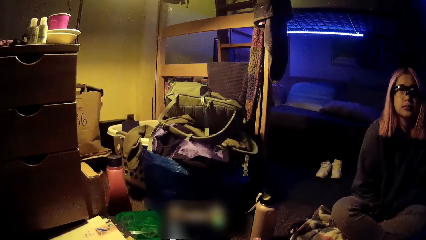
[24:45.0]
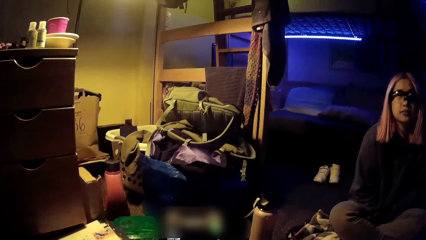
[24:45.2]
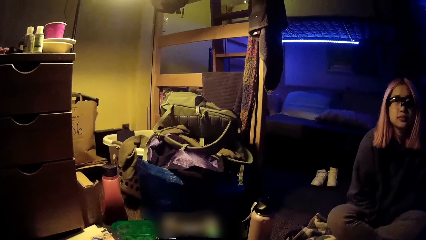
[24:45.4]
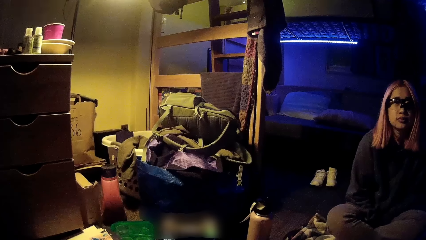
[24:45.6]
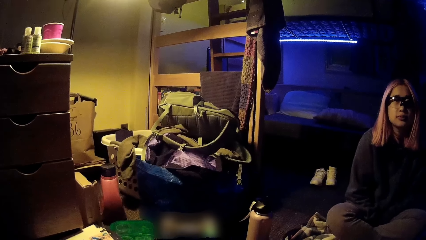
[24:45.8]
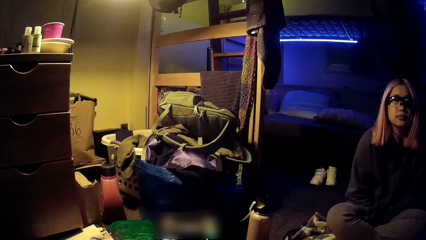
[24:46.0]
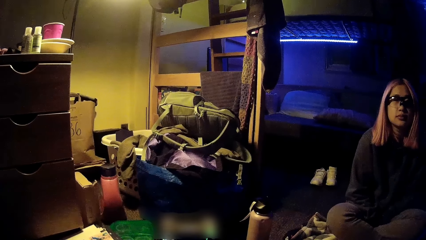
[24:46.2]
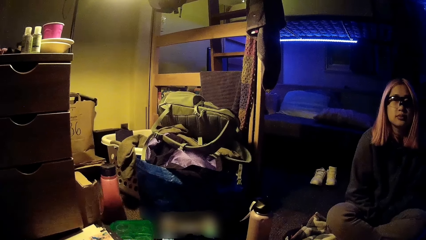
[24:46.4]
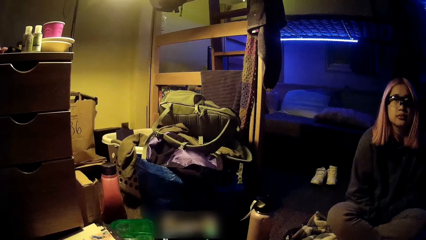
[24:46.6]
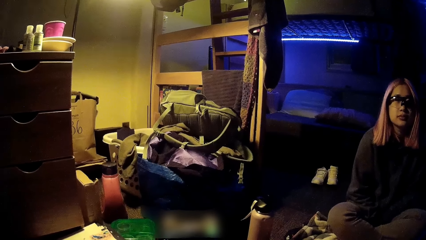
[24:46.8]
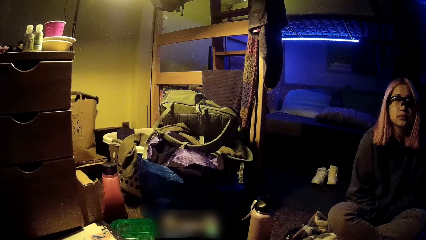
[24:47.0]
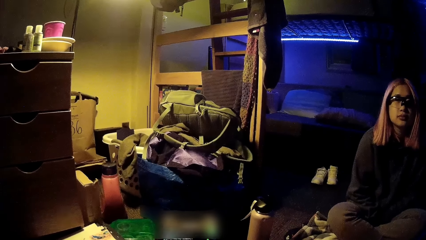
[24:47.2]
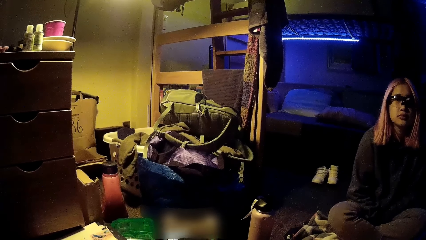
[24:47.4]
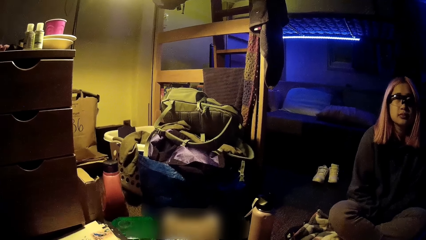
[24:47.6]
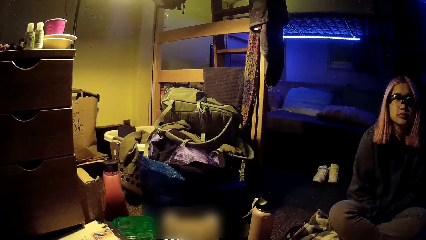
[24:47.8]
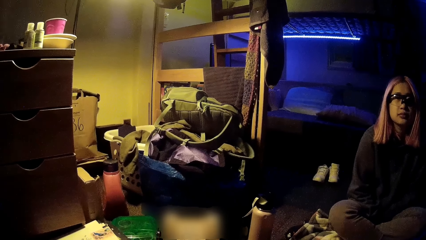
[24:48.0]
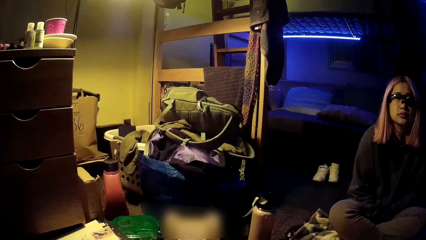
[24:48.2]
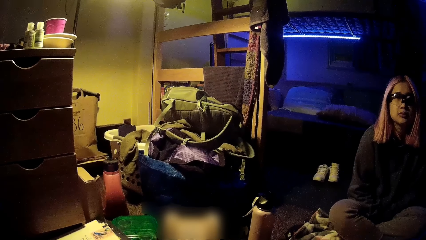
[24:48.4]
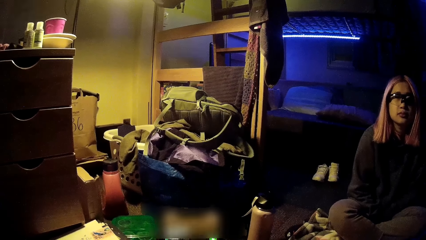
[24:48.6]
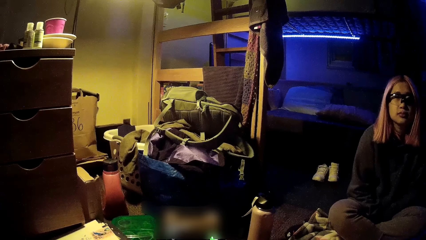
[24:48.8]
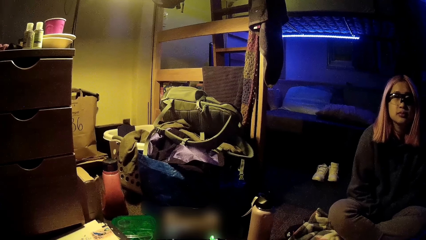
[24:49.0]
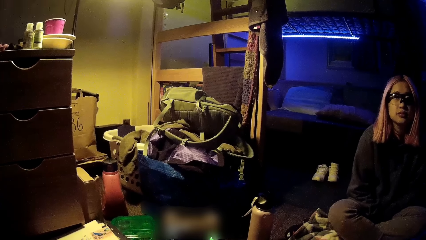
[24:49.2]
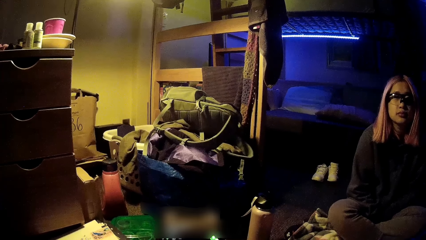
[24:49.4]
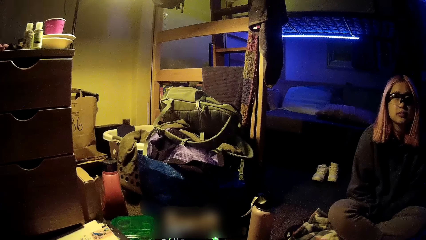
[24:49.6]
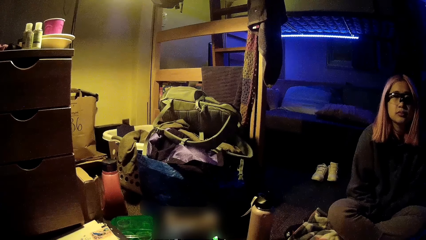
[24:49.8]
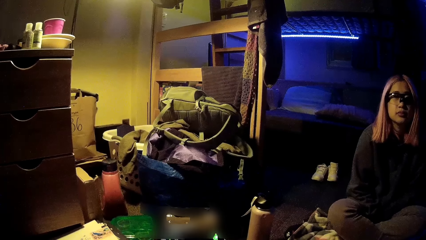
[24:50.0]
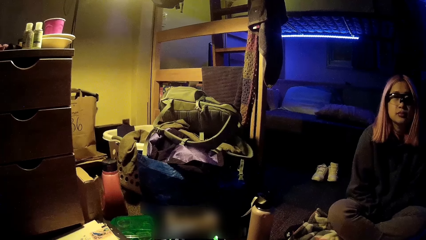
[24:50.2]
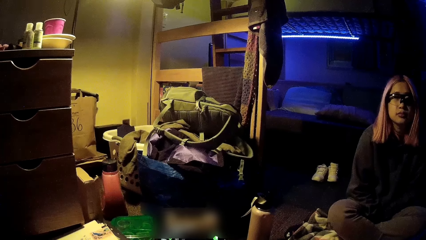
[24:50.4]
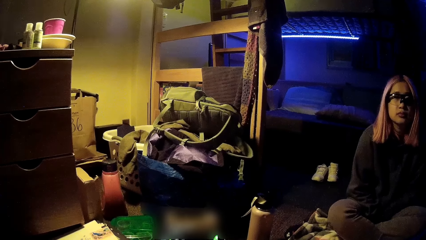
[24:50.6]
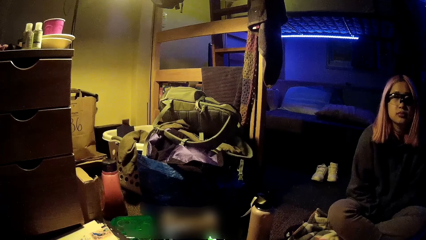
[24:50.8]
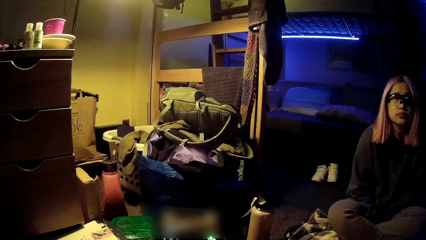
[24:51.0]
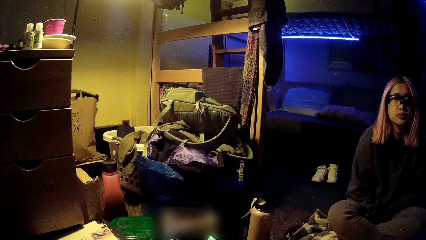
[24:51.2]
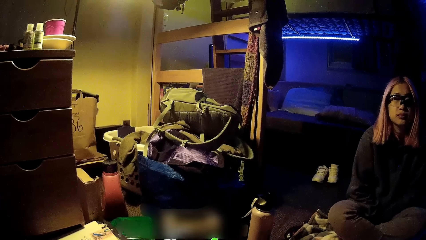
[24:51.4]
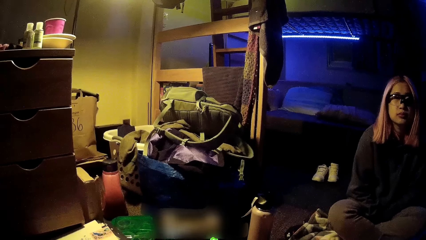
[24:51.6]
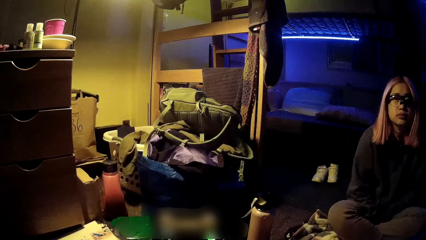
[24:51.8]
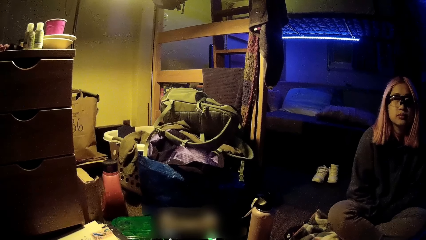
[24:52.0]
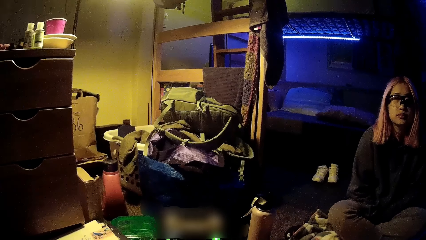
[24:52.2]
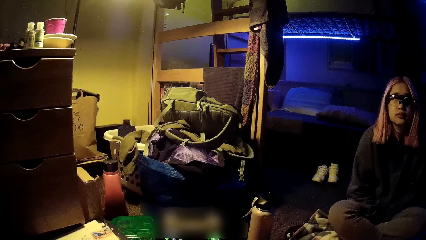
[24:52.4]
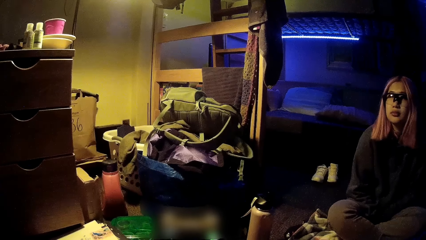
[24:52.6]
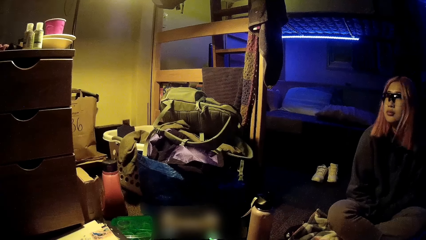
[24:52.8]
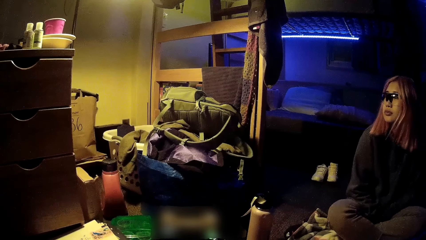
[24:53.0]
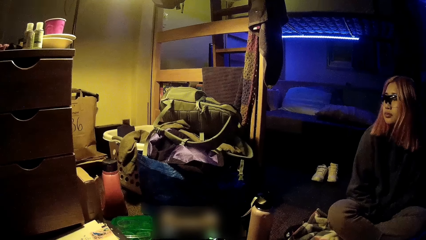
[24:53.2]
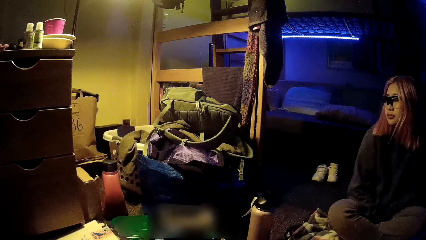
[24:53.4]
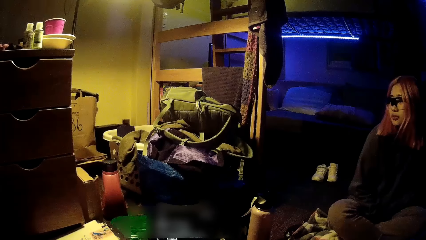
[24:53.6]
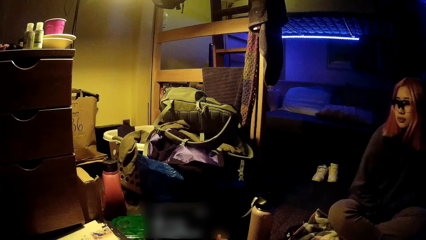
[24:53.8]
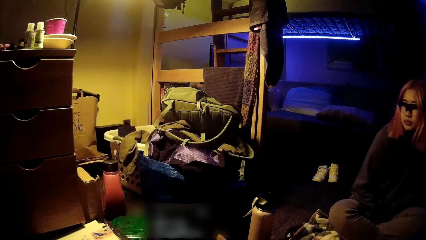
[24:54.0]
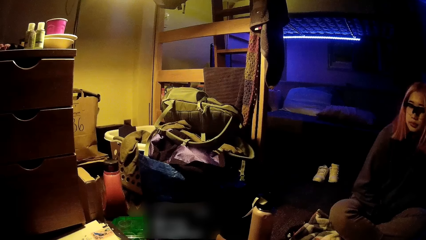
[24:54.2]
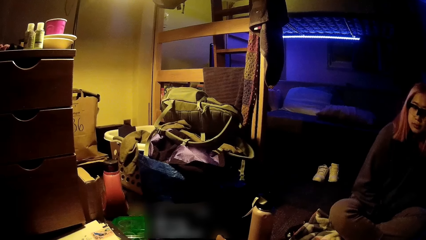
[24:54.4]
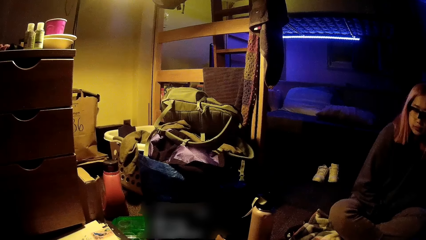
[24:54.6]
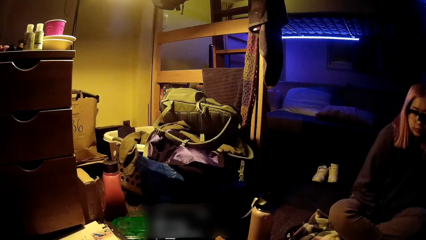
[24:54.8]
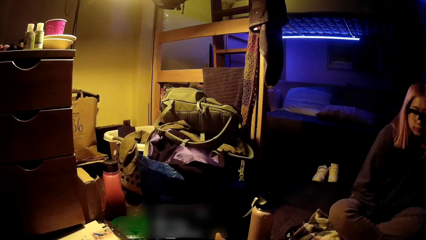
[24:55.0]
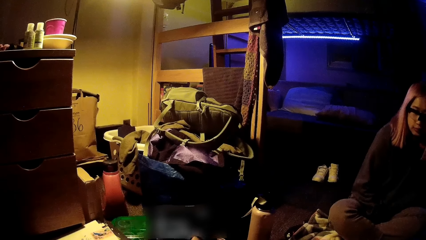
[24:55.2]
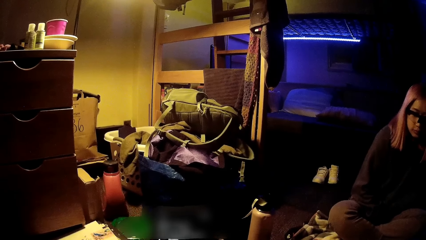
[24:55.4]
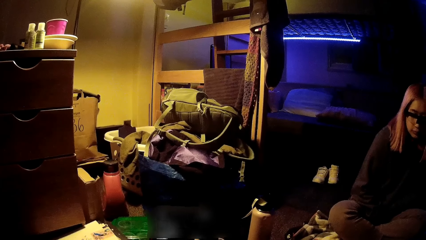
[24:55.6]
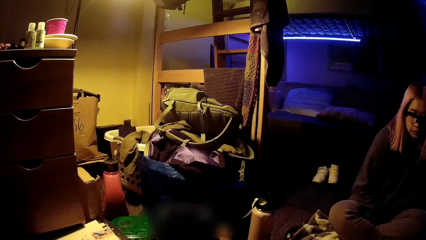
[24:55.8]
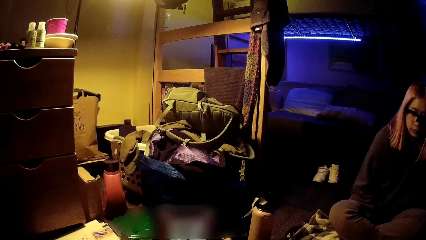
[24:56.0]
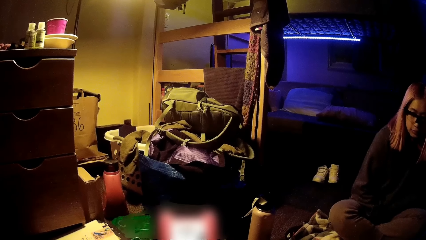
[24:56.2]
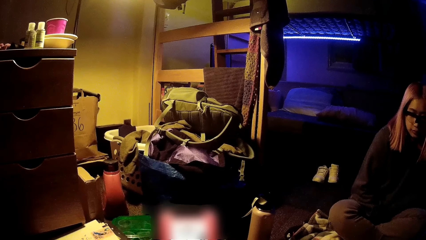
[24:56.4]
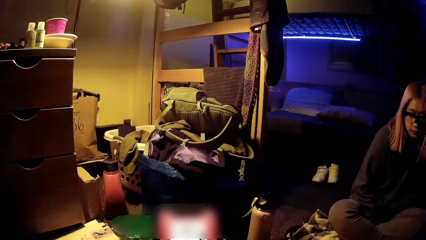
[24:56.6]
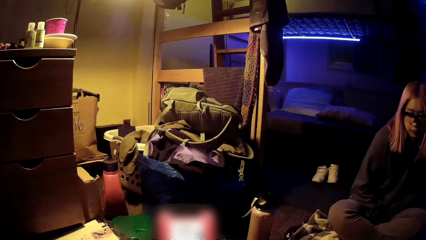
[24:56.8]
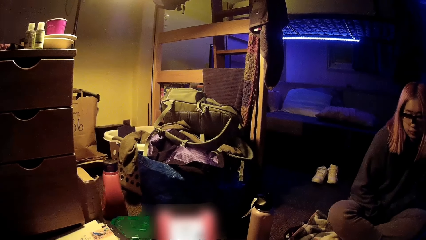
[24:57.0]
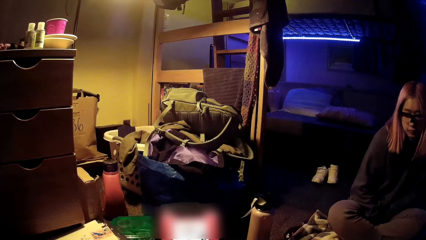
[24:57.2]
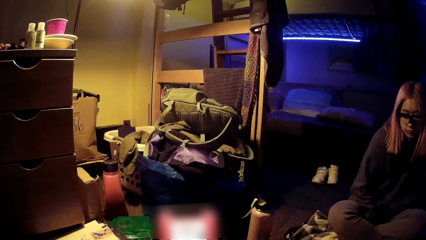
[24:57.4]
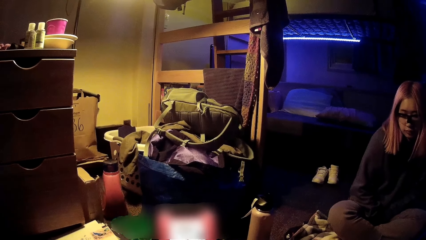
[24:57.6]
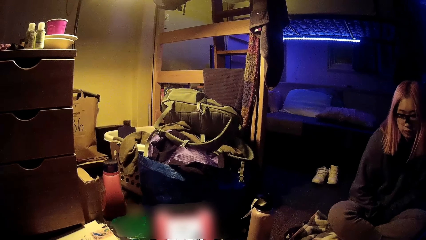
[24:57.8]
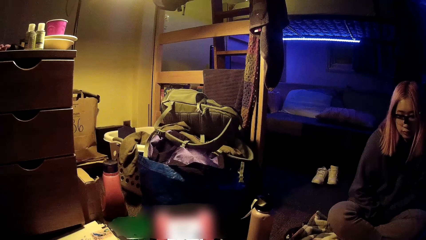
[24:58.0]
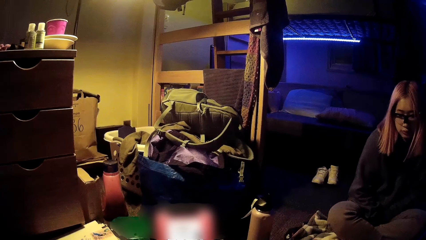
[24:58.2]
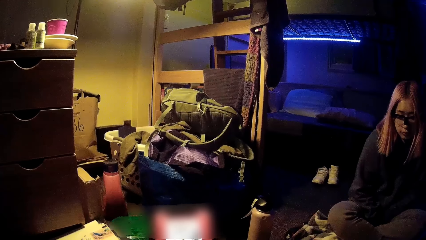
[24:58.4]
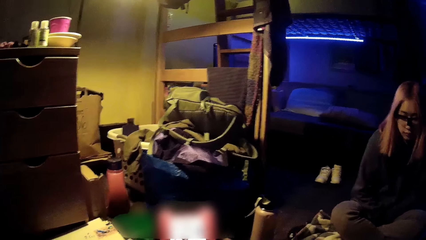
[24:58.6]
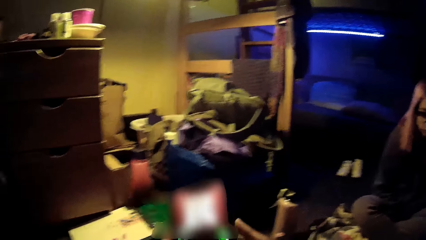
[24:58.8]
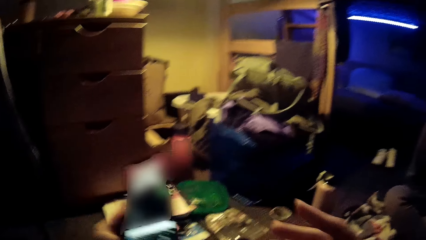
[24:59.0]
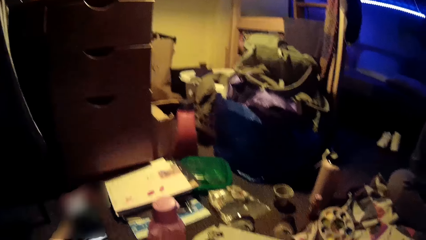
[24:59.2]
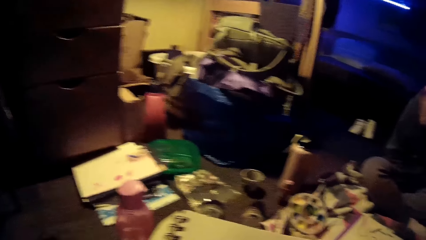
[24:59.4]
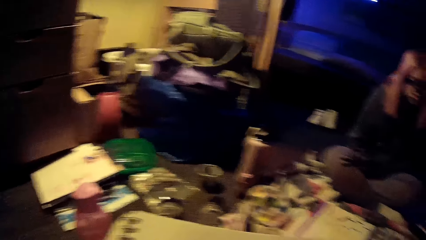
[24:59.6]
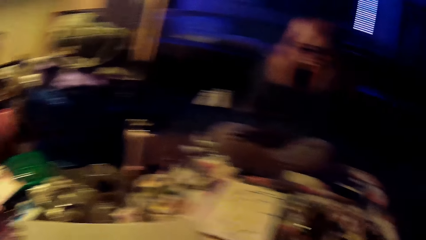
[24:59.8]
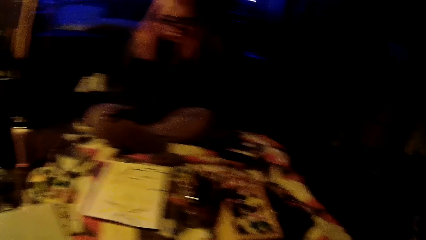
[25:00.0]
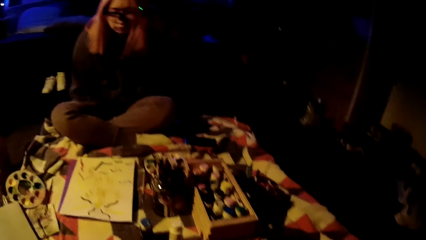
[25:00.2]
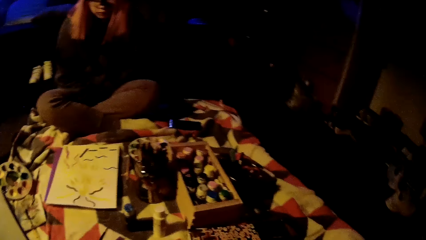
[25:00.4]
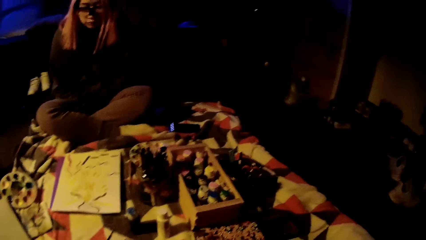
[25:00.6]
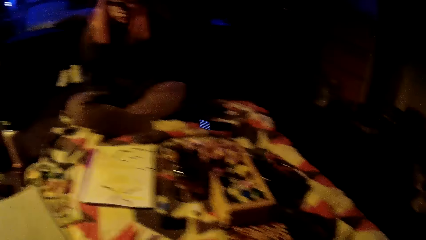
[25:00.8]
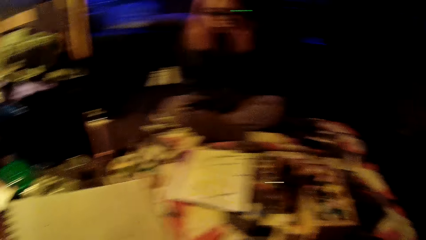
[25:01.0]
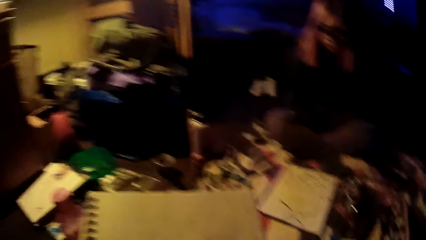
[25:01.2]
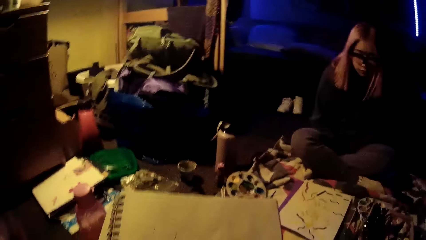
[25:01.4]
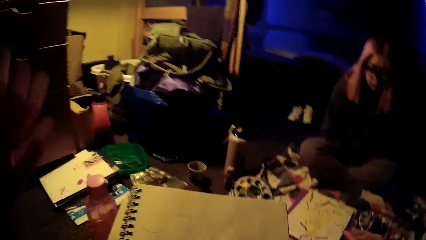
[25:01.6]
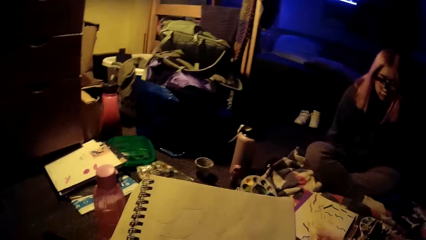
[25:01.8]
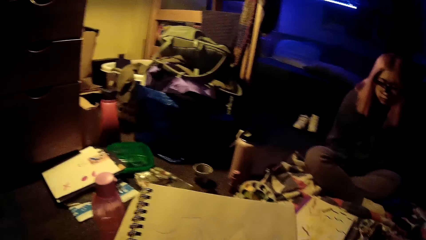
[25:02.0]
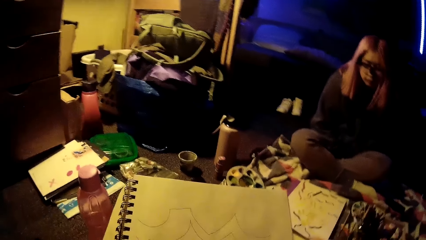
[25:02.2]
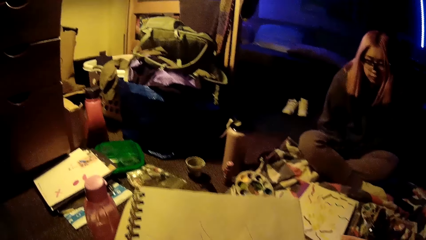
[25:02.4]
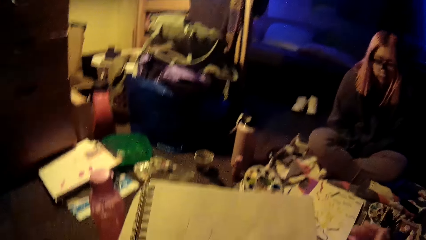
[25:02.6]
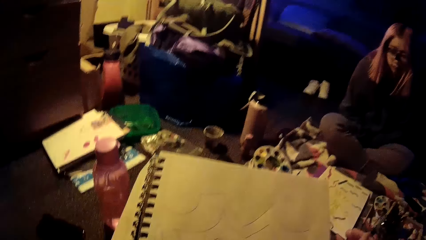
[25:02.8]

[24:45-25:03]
The camera wearer operates the phone. A woman dances. The camera wearer looks around the floor.
